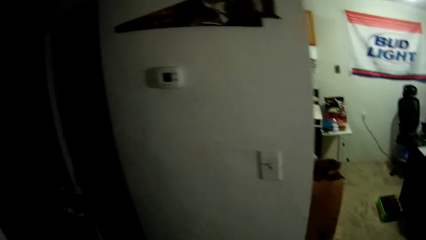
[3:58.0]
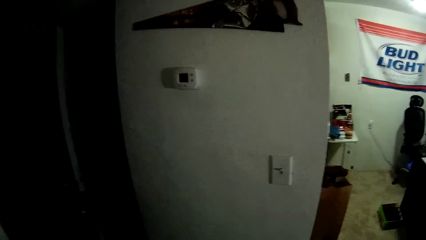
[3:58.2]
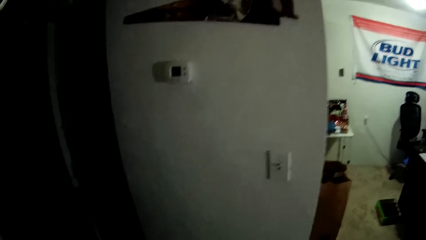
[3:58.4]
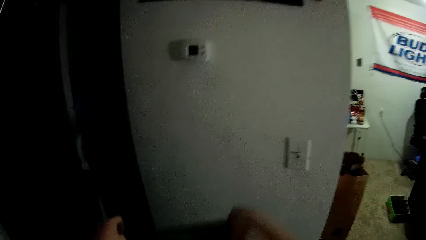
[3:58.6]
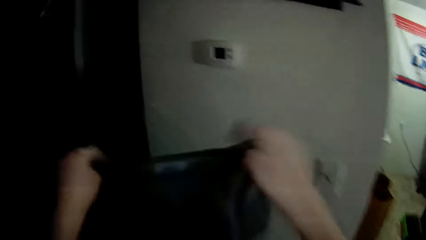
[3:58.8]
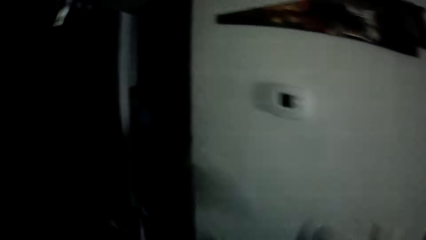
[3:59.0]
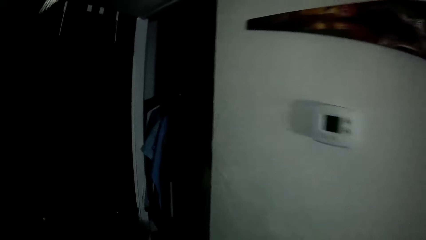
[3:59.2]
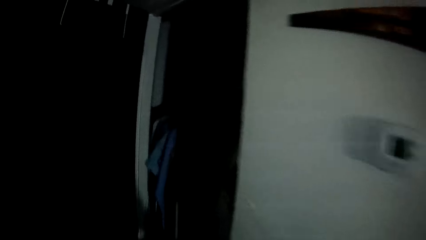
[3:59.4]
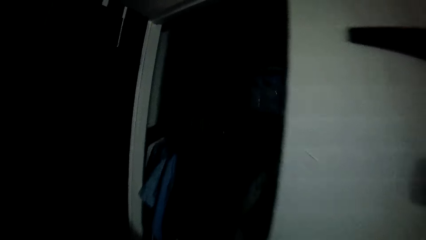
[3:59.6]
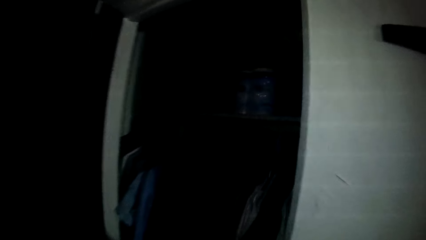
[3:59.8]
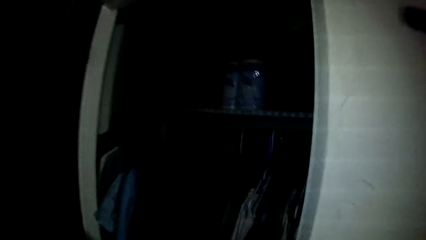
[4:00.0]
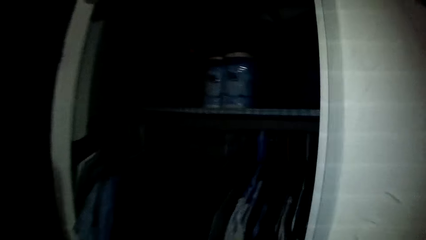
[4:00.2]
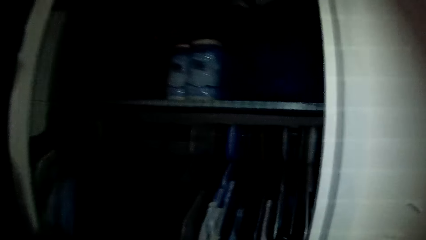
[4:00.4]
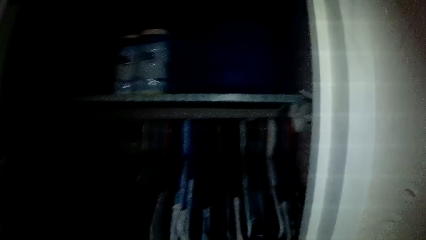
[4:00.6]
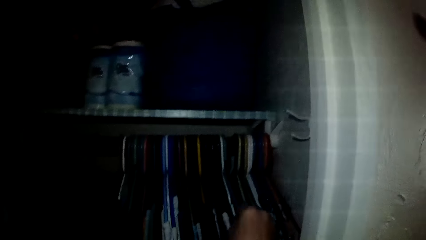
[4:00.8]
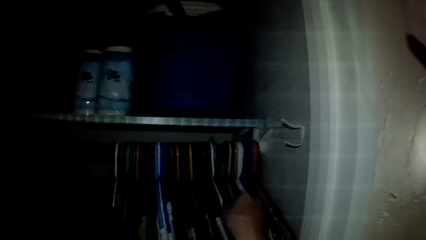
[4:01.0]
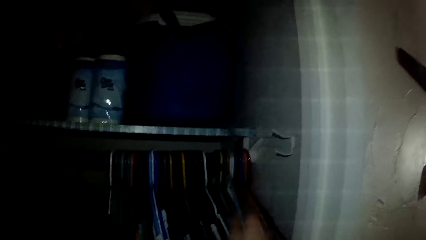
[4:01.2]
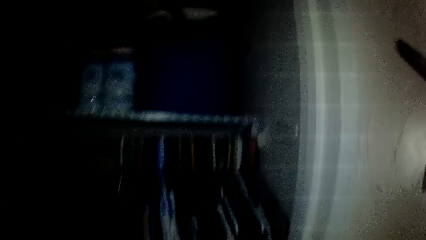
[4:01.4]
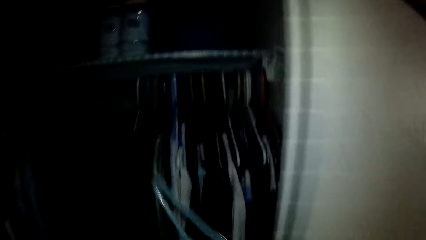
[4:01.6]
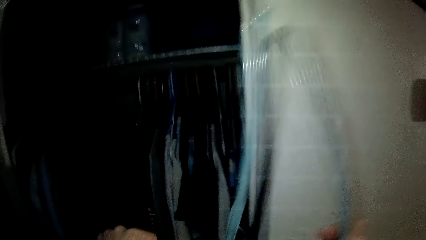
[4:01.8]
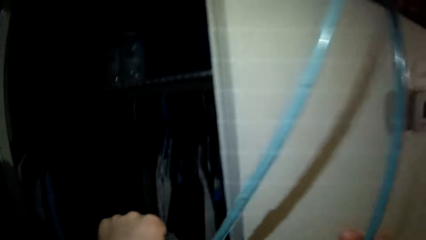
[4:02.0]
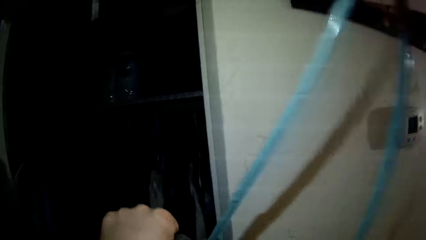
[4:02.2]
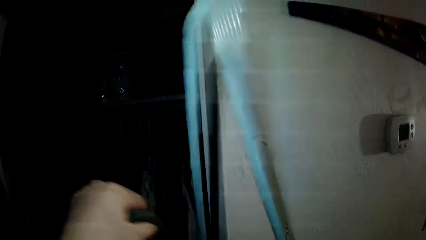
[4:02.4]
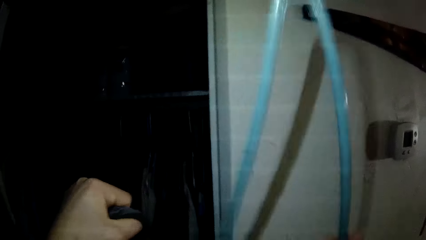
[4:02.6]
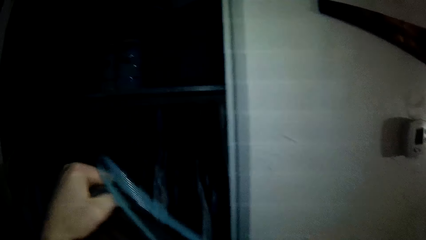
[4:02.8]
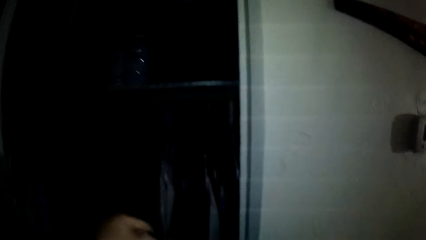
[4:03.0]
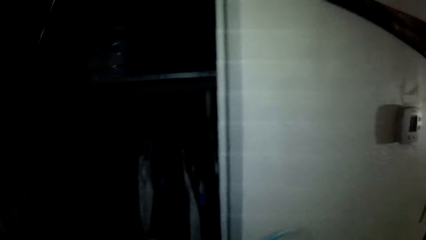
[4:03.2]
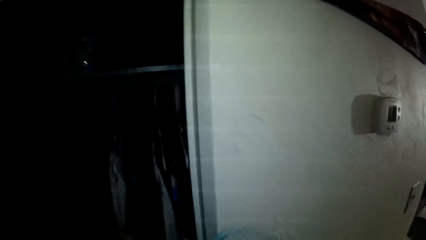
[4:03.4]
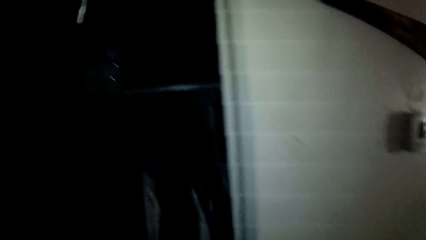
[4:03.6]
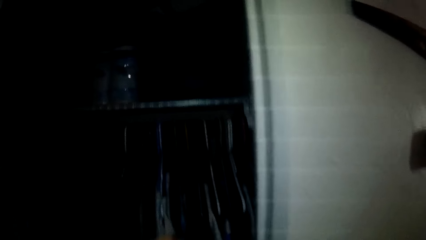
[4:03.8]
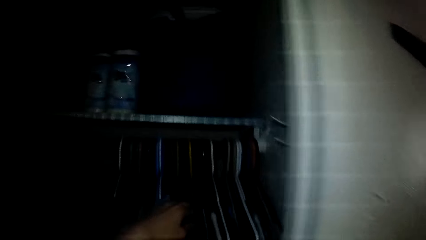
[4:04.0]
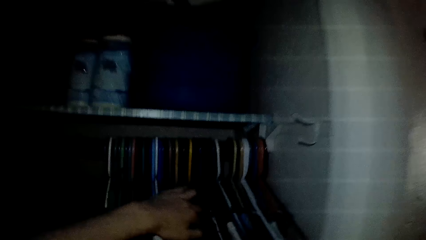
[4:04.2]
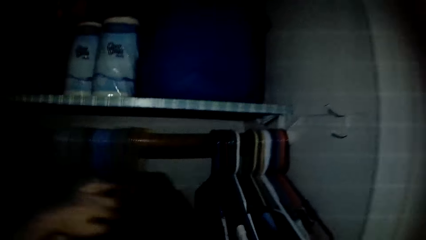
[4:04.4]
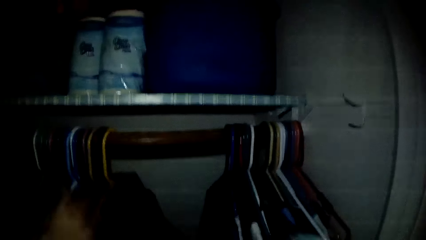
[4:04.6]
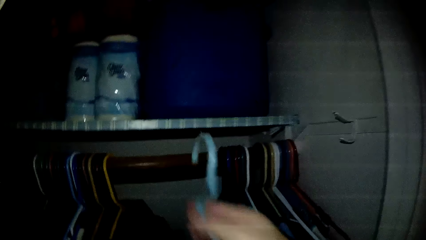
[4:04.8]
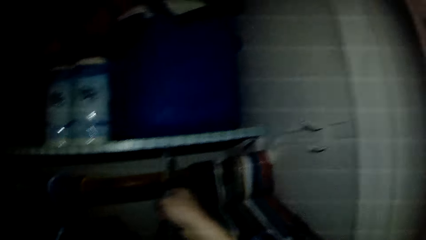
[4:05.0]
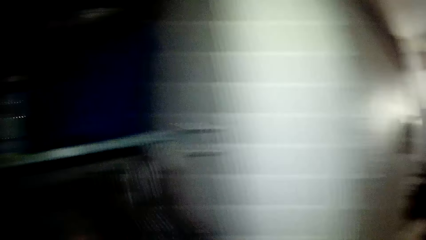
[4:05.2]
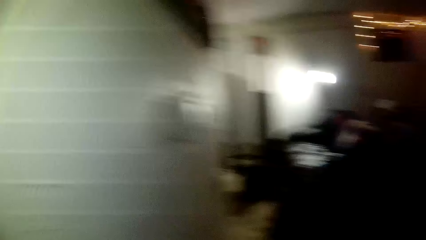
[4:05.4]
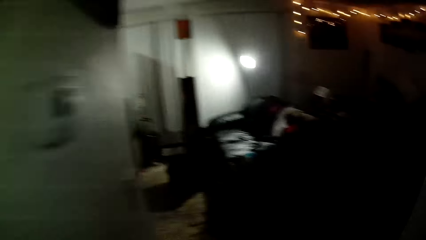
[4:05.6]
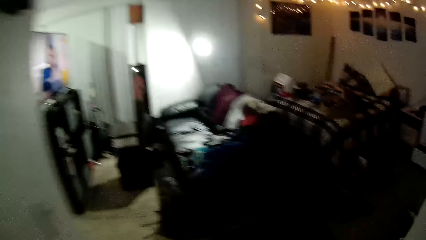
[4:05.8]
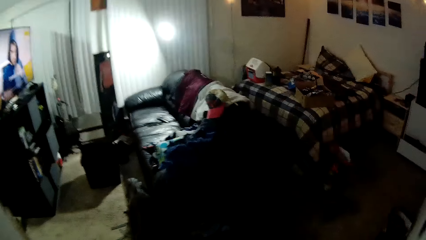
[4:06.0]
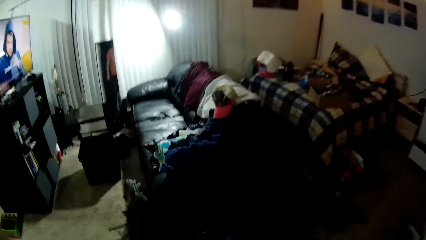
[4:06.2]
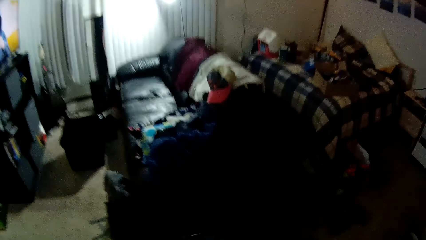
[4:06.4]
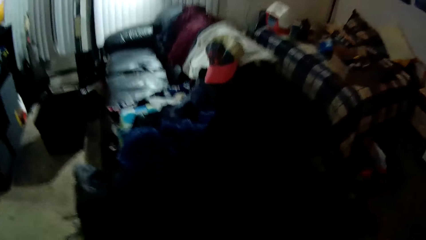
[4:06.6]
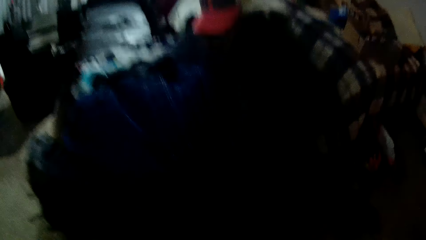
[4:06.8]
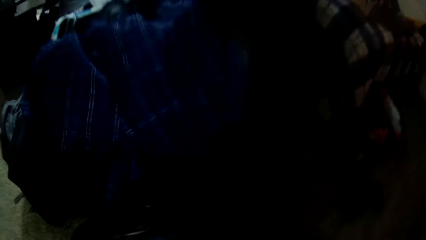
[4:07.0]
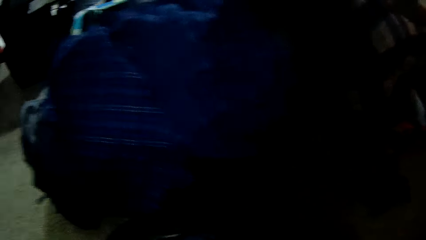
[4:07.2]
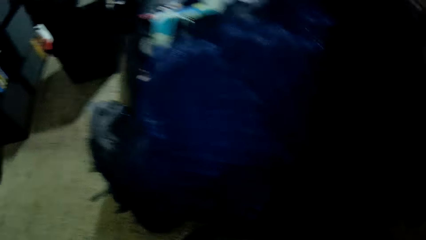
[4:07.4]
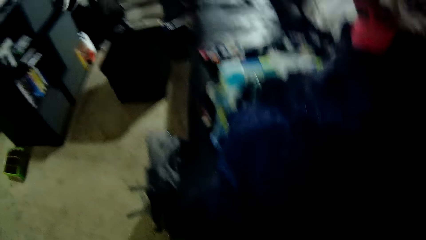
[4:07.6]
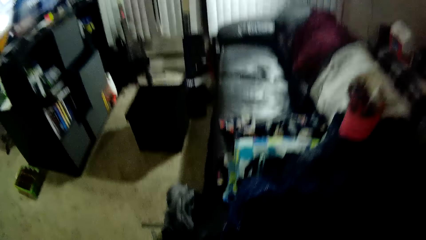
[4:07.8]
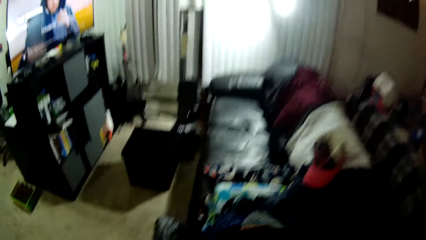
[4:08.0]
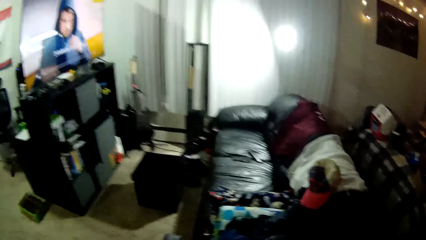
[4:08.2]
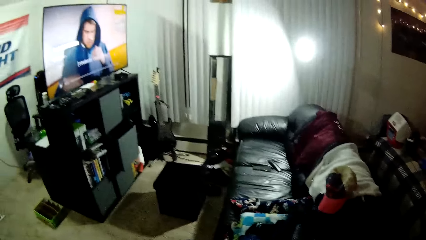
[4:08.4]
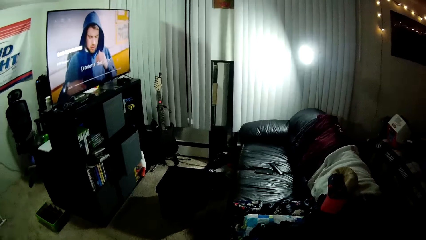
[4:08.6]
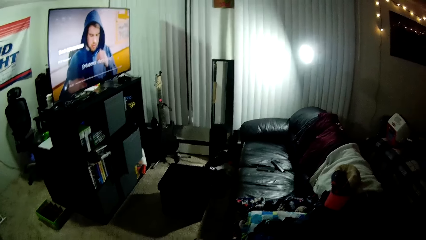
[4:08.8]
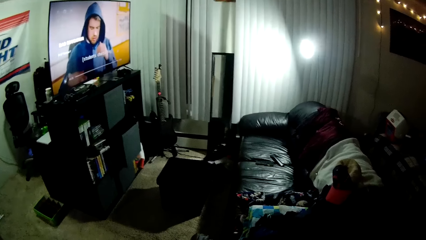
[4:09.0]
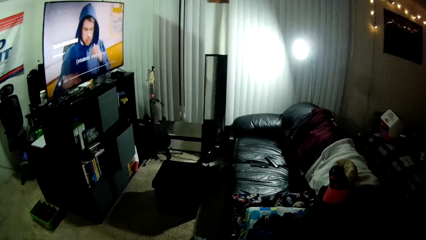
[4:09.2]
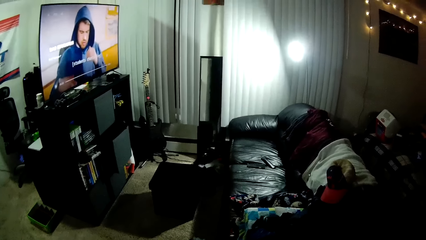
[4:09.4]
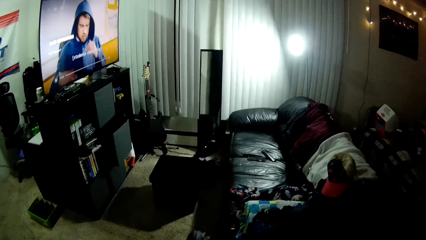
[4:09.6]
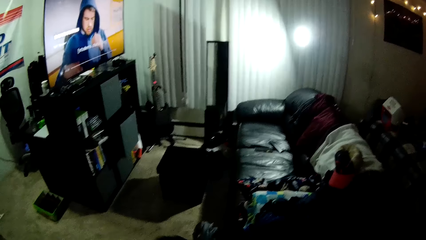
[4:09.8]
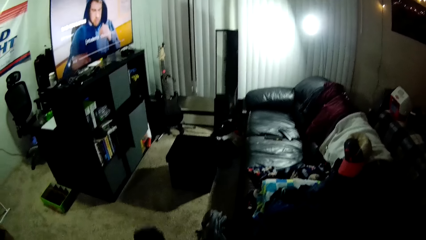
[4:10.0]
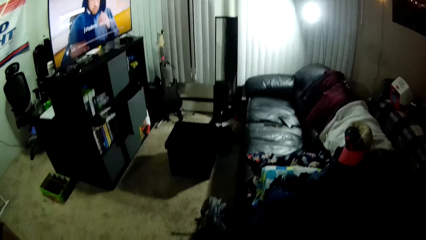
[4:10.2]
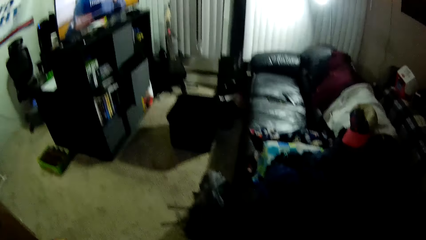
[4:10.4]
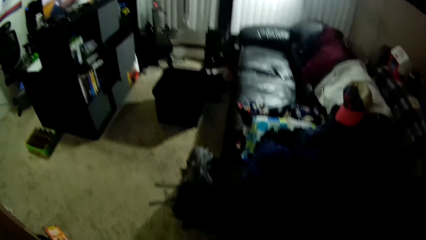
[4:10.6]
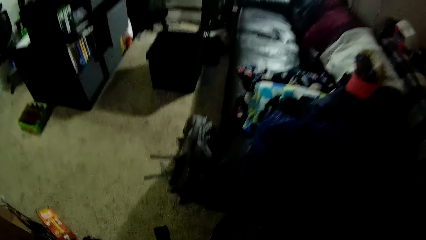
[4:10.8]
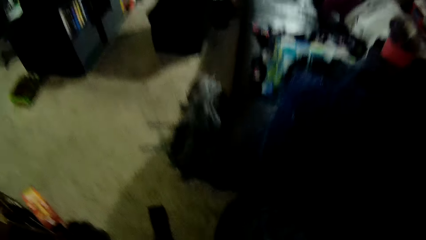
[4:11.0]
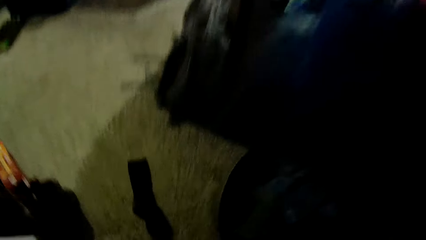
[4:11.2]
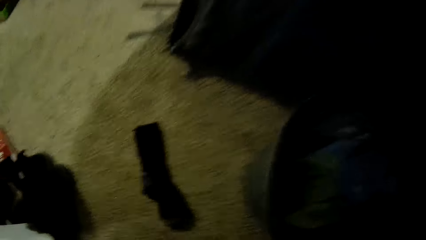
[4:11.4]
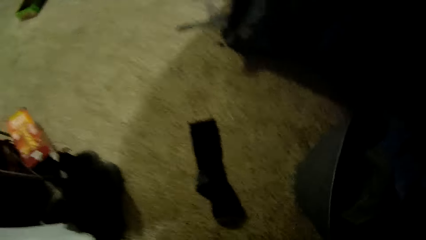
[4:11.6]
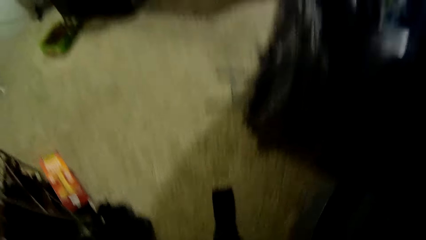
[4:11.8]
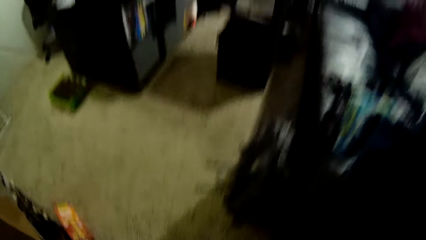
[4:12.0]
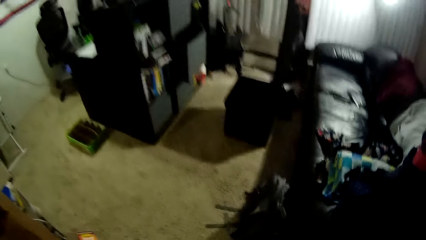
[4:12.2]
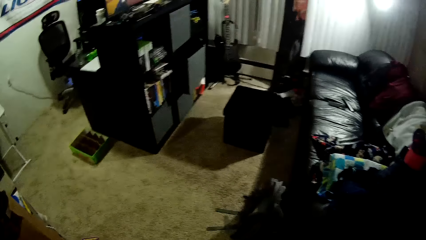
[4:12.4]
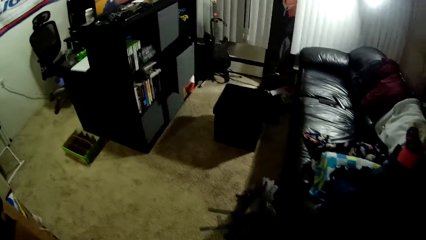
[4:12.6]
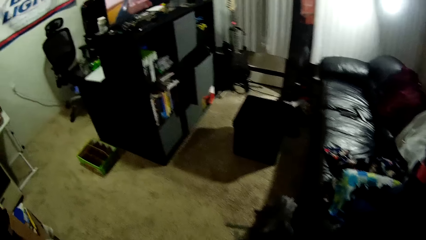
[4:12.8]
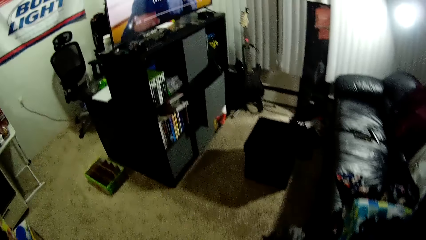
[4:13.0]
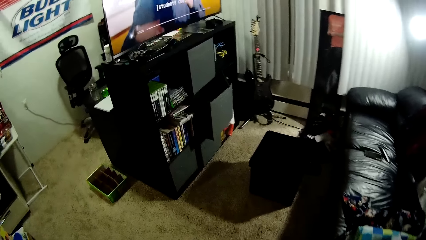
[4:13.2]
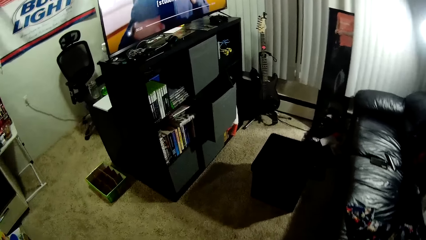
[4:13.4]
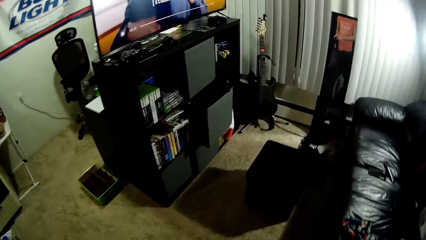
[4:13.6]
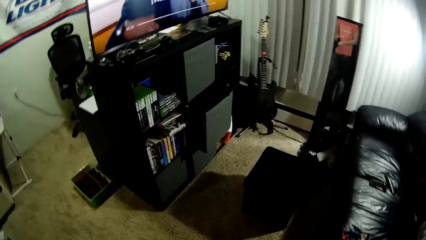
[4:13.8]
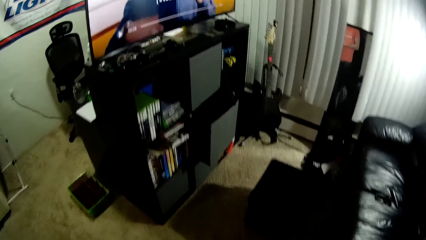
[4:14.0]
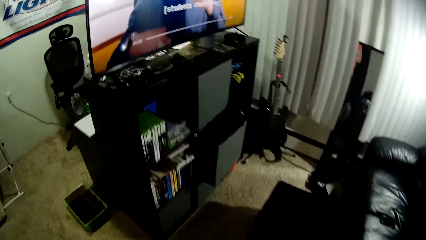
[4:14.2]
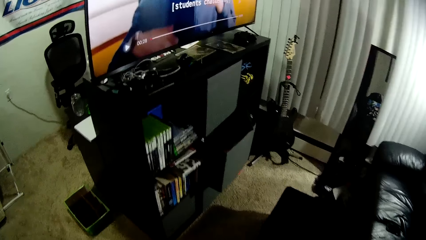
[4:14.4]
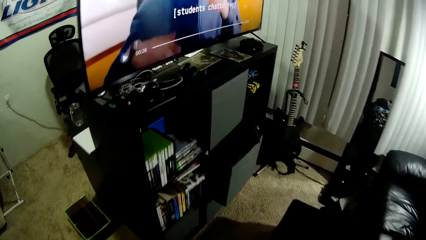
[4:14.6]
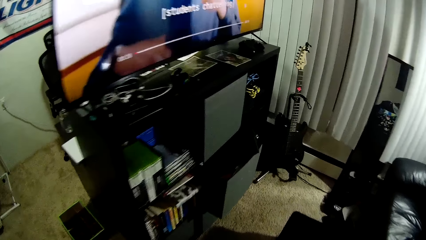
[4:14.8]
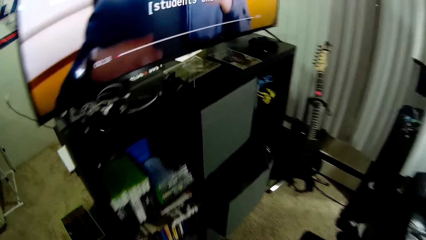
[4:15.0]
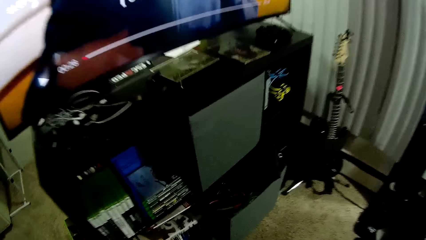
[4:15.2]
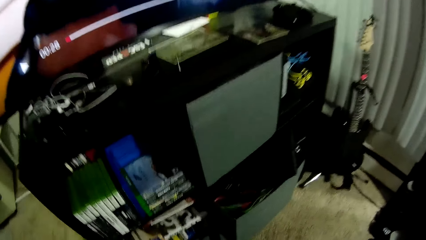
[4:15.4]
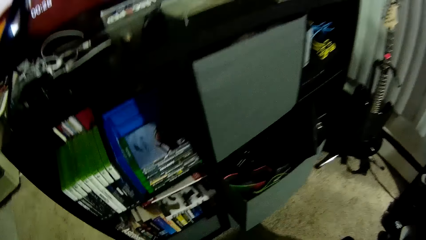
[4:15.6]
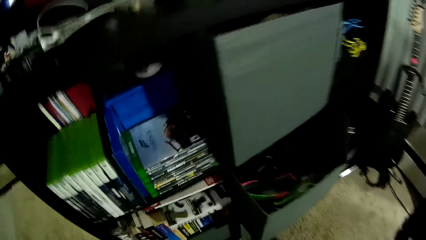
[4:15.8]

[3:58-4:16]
The camera wearer flaps a cloth. He spreads the cloth. He walks toward the cloth. He picks another hanger from the wardrobe with his right hand. He places another cloth on the hanger. He moves some clothes in the wardrobe with his right hand. He hangs the other cloth in the wardrobe. He walks around the house. He spreads the cloth. He bends. He walks toward the television stand.
